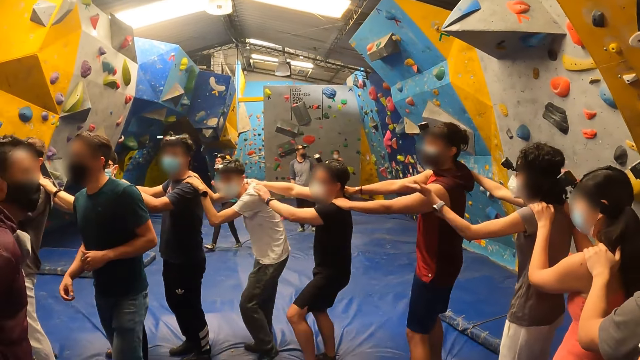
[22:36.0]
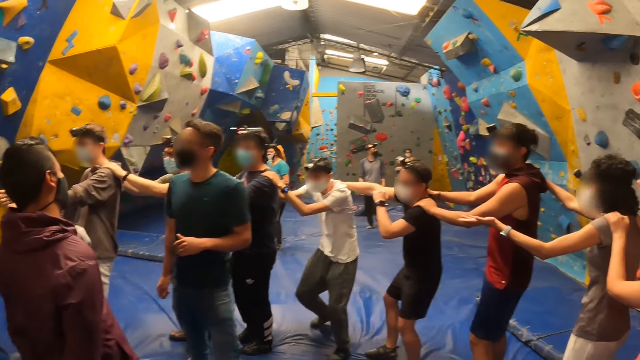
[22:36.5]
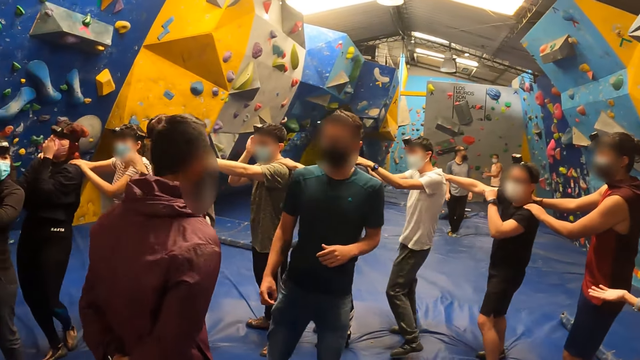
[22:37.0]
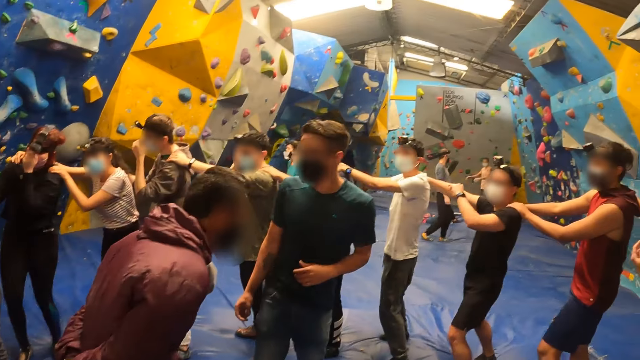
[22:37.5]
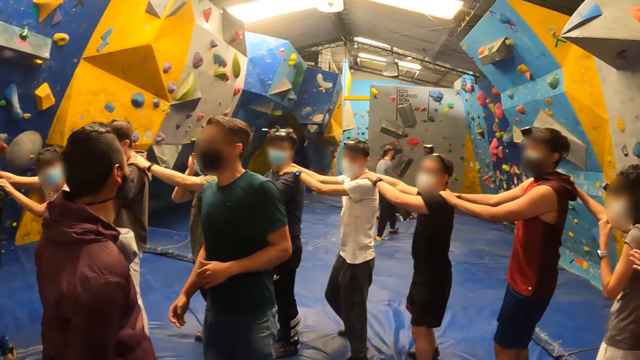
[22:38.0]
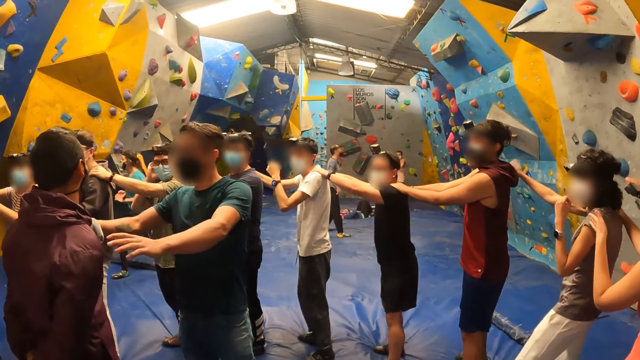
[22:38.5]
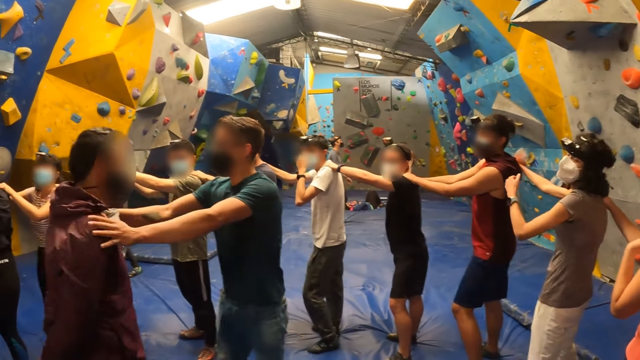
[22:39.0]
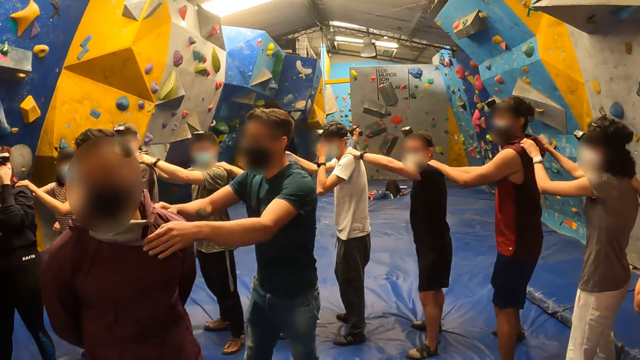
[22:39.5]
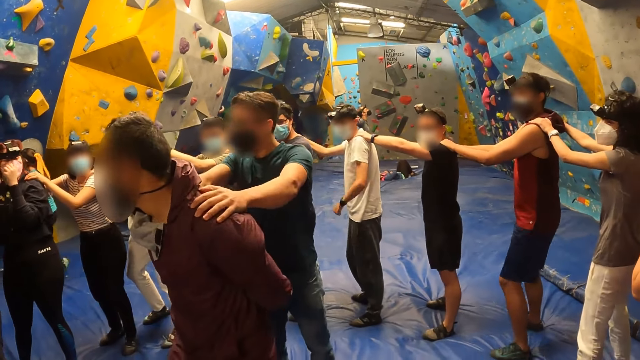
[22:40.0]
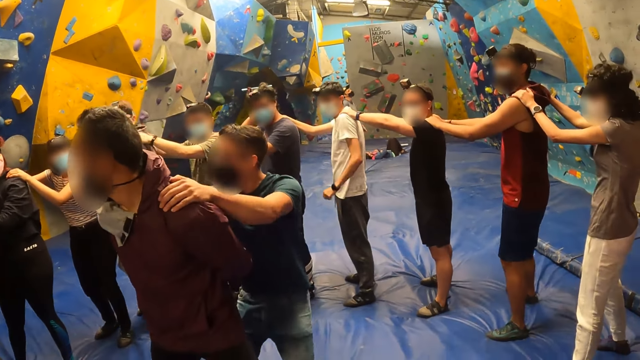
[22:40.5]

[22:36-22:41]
The camera wearer stops jumping. The instructor places his hands on a man's shoulders and moves back and forth.

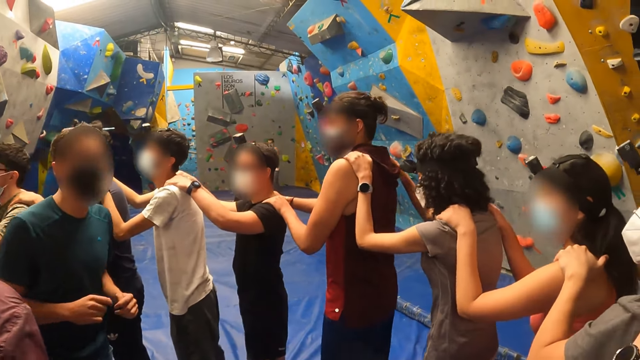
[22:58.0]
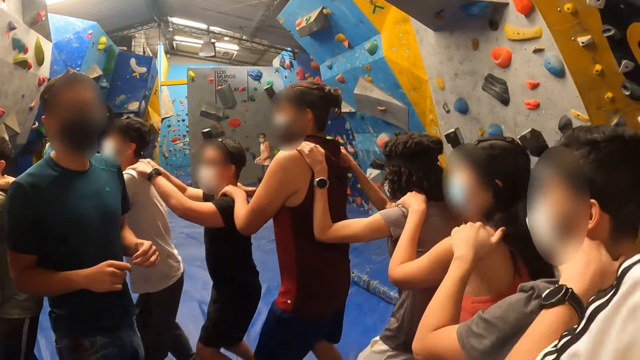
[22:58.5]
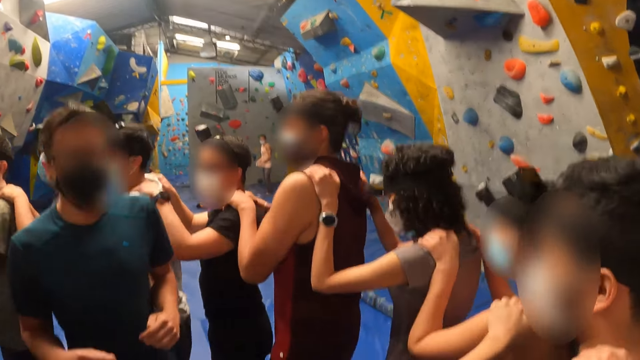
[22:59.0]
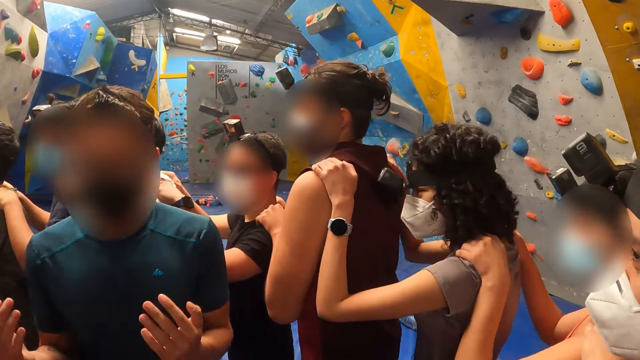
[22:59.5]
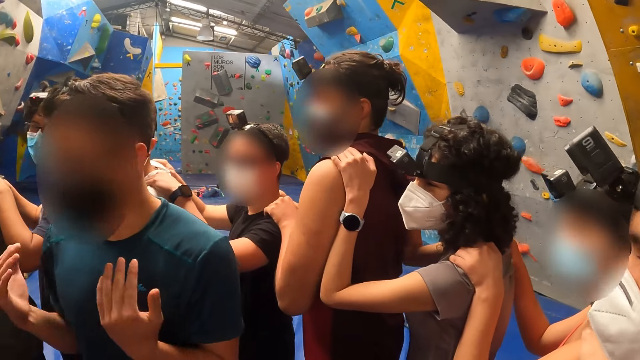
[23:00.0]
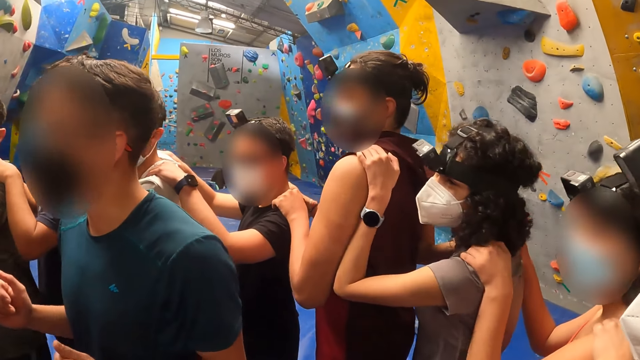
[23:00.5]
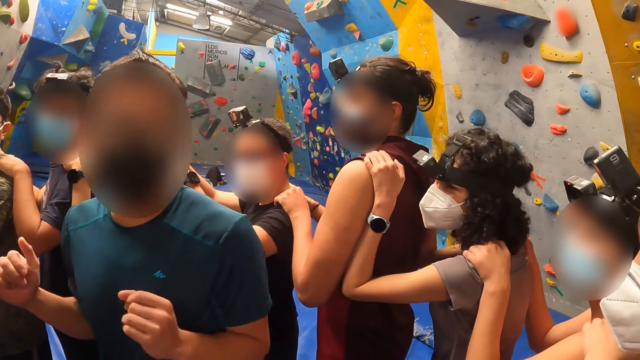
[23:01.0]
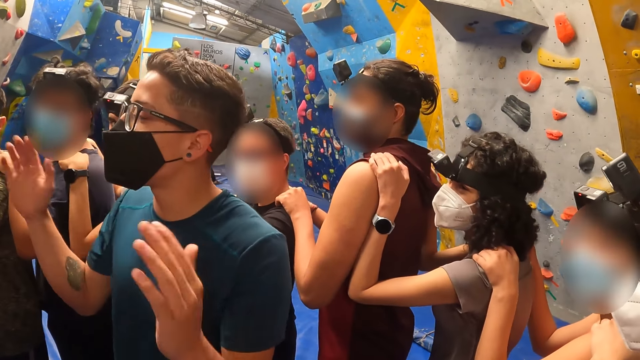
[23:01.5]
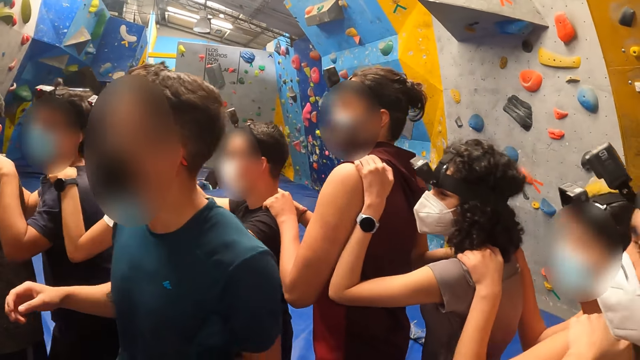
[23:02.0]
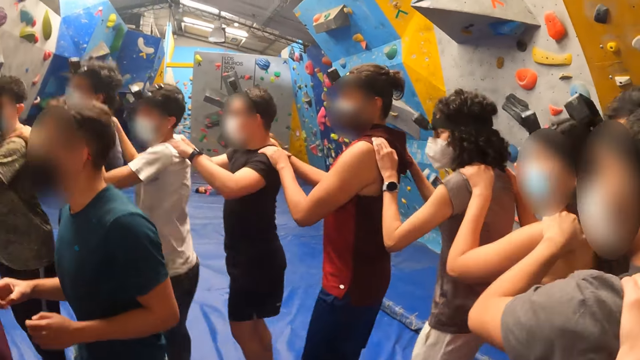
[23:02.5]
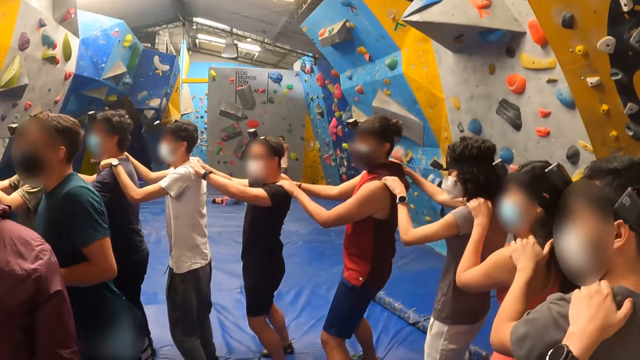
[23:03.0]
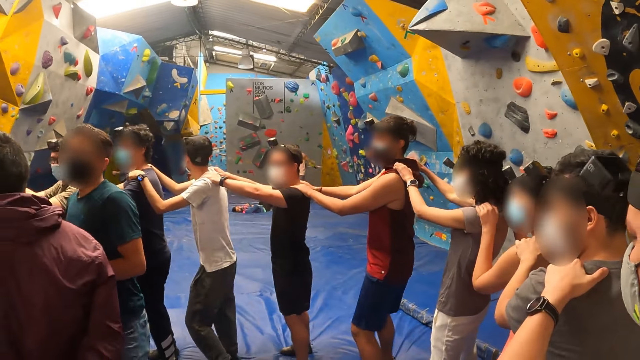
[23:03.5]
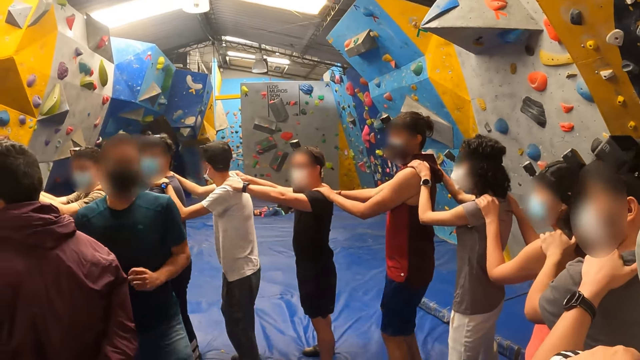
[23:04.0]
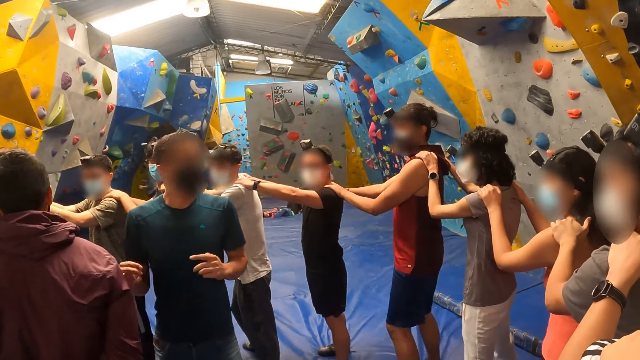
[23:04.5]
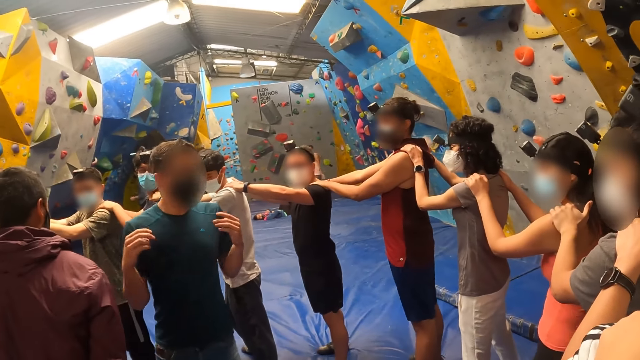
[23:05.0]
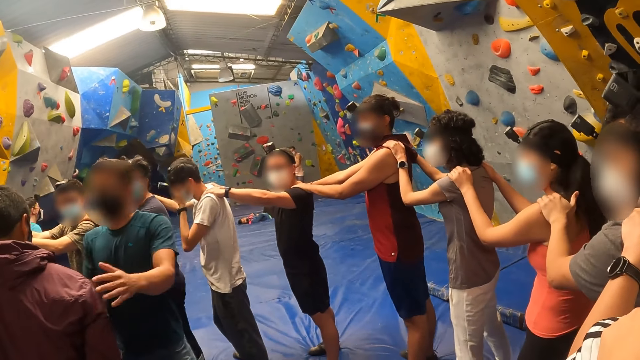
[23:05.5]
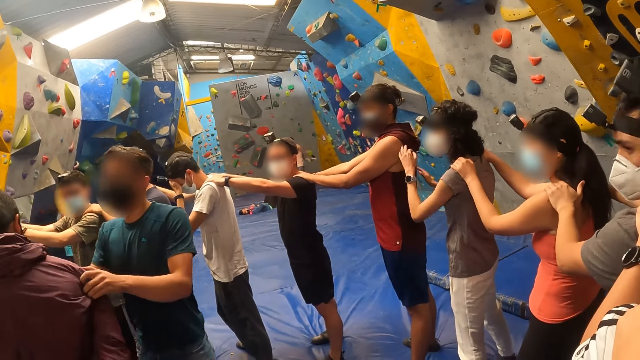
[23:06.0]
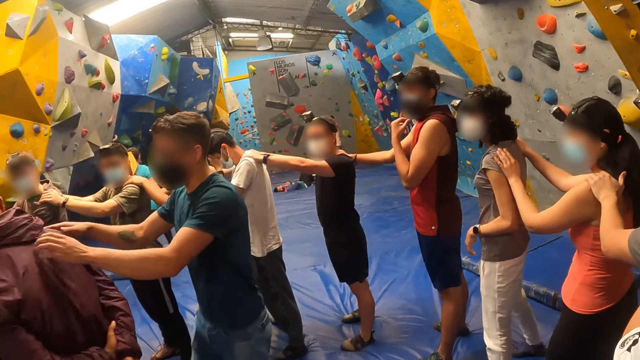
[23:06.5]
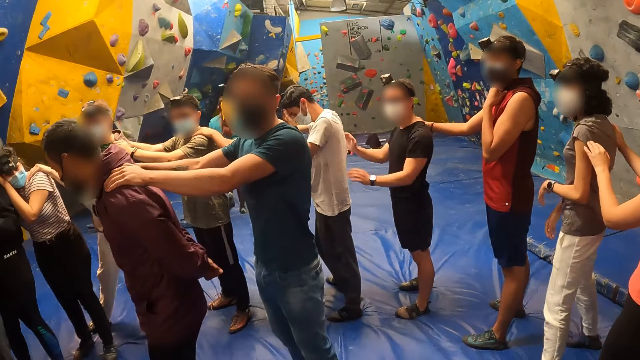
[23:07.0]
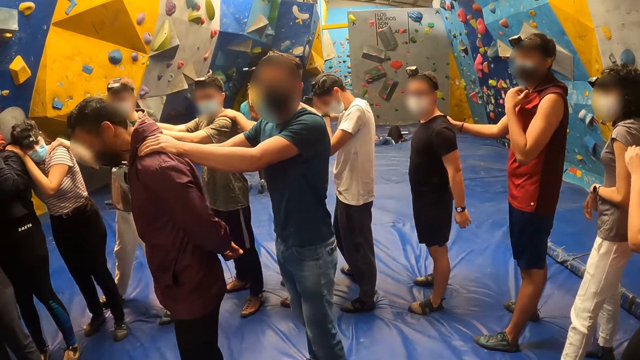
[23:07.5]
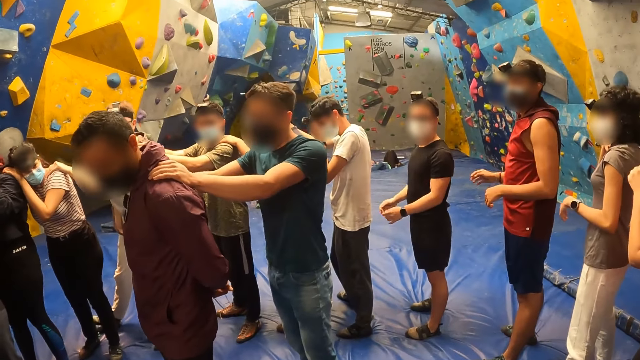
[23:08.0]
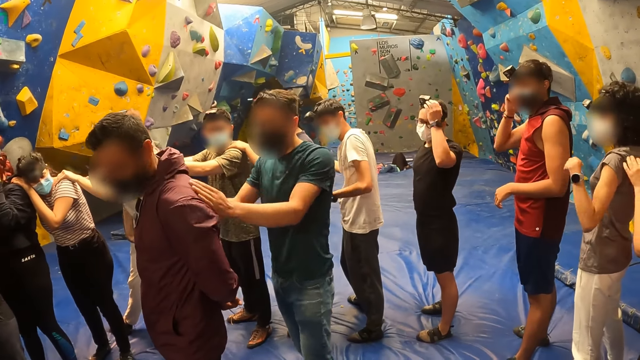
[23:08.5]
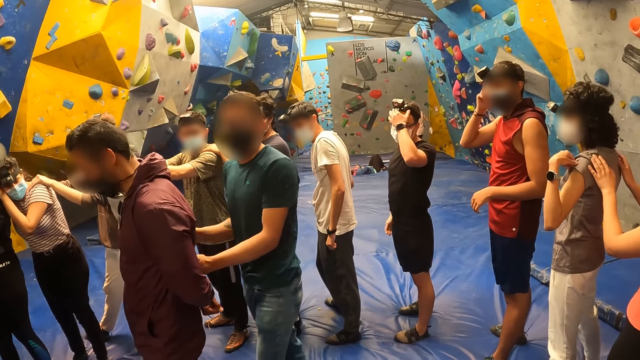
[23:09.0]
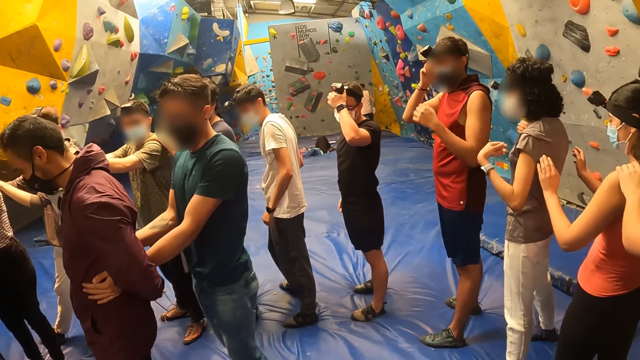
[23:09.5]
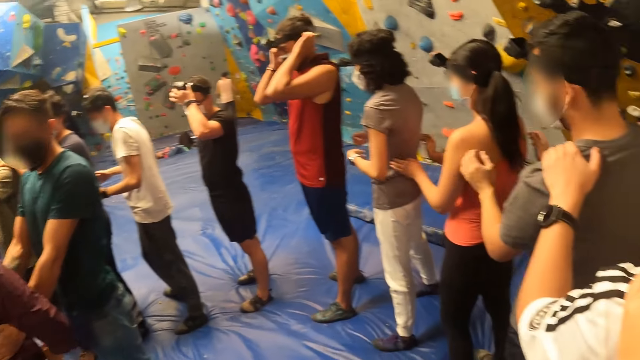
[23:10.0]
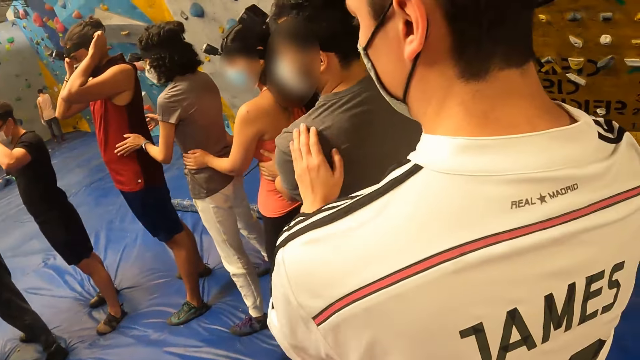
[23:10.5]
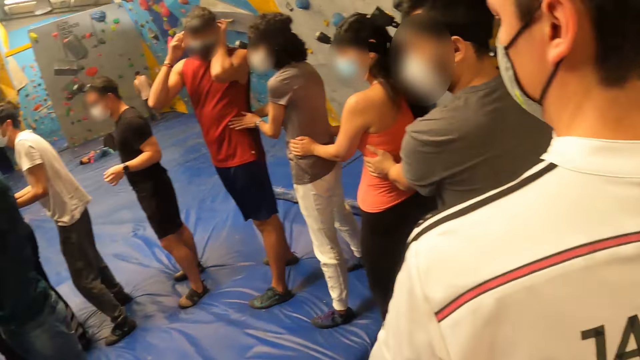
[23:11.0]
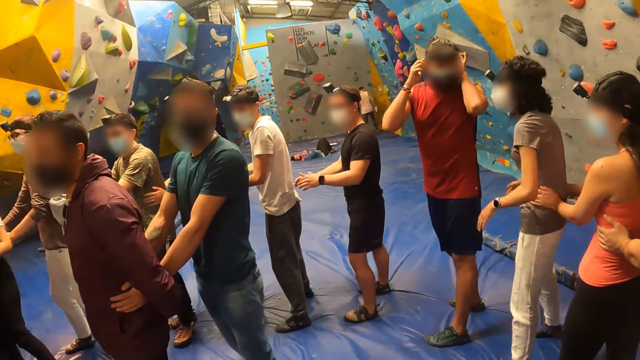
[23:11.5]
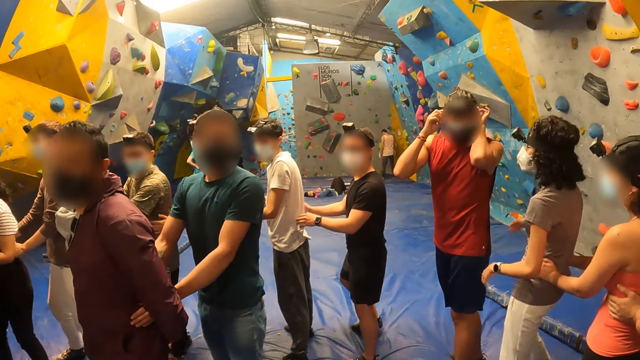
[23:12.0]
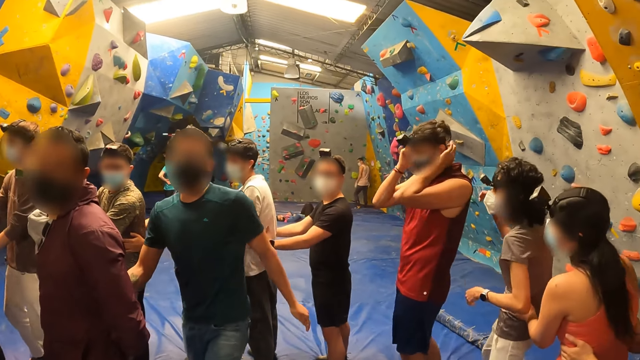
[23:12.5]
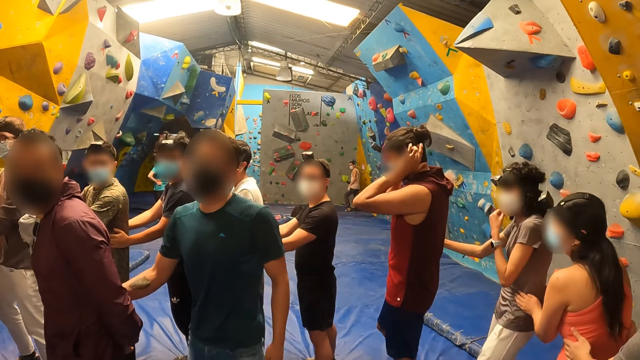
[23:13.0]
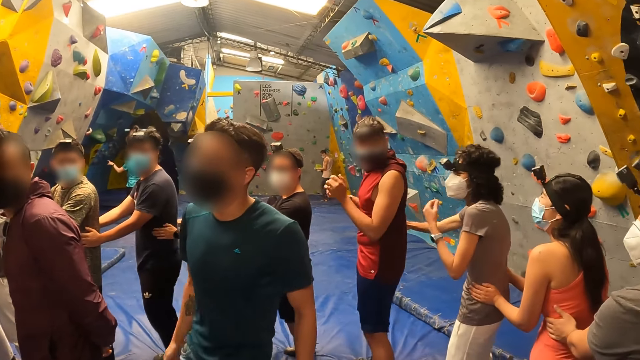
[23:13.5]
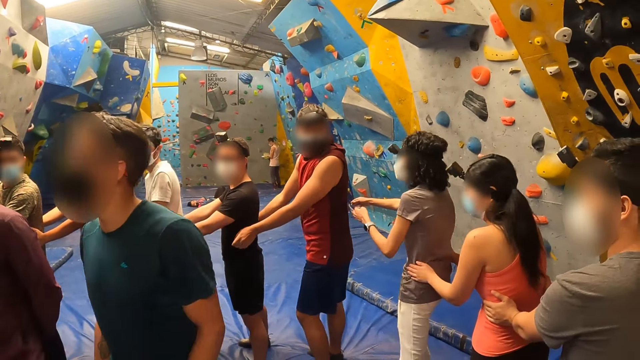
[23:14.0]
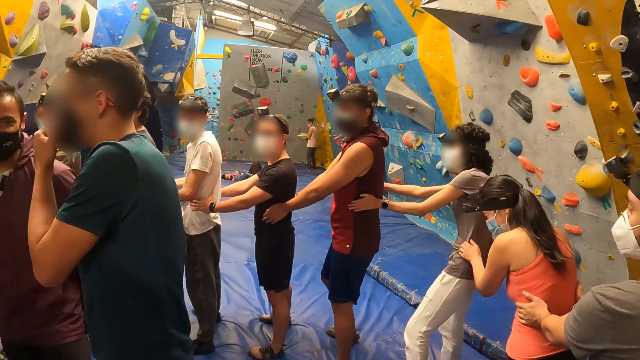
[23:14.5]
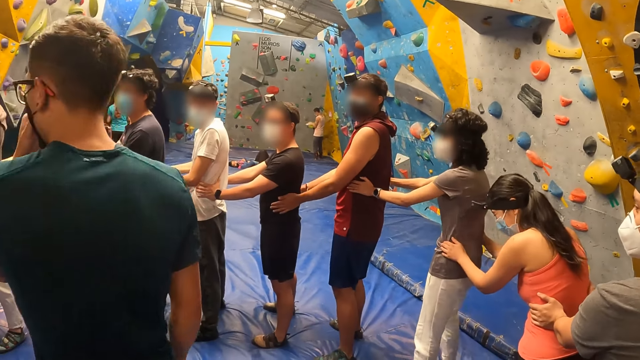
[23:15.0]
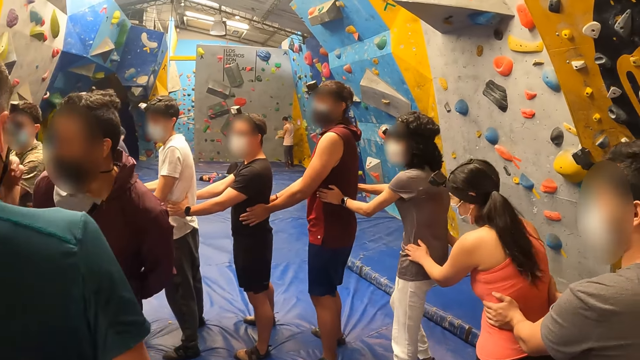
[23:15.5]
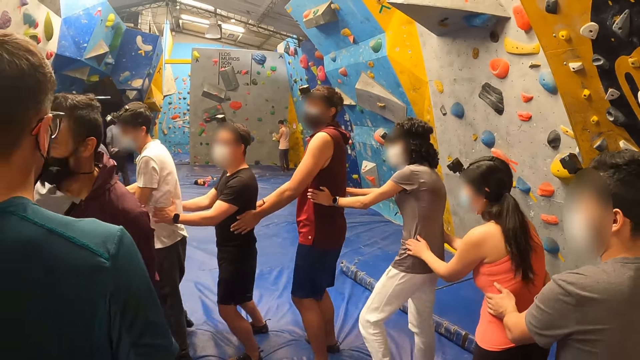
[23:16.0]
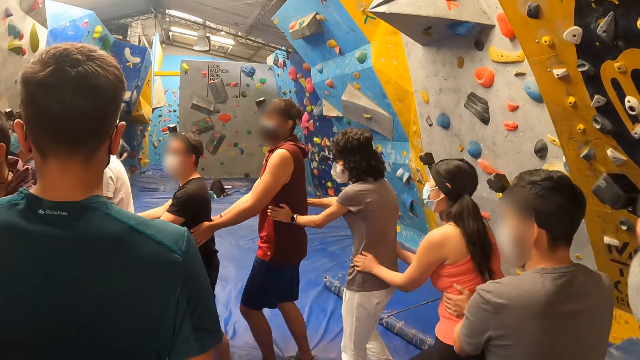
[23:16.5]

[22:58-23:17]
A man lifts his hands, moves his hands, jumps, walks around and lifts his hands. The man turns another man around with his left hand. The first man holds the other man on the shoulder. The first man places his hands on the shoulder of the other man. A third man adjusts his top with his left hand. The third man touches his face with his right hand. The first man drops his hands from the second man's shoulders. A woman adjusts her top with her left hand. The first man places his hands around the waist of the second man. A fourth man adjusts the camera on his head with his left hand. The first man puts his hands between the second man's hands. The third man adjusts the camera on his head with his hands. Another woman places her hands around the waist of the first woman. The first woman places her hands around the waist of the third man. A fifth man places his hands around the waist of the other woman. The first man removes his hand from the second man. A man moves around. The first woman places her hands around the waist of the third man. The third man places his hands around the waist of the fourth man. The first man interacts with the second man.
